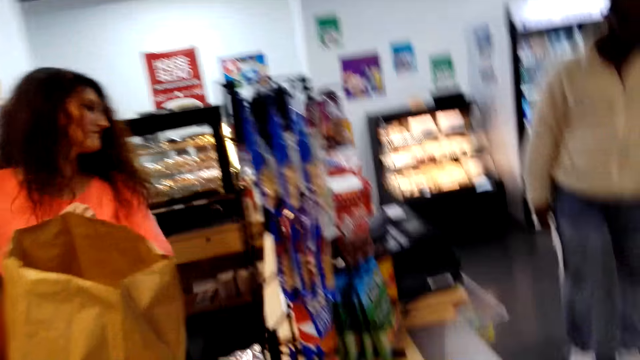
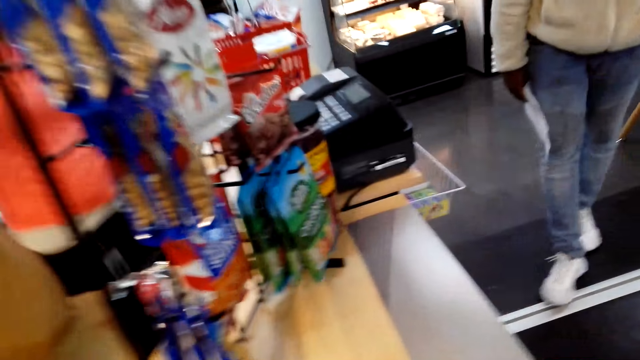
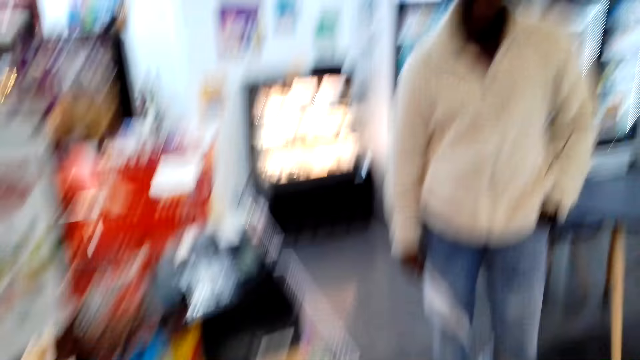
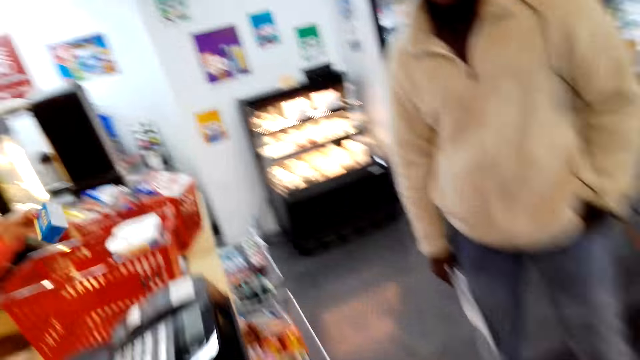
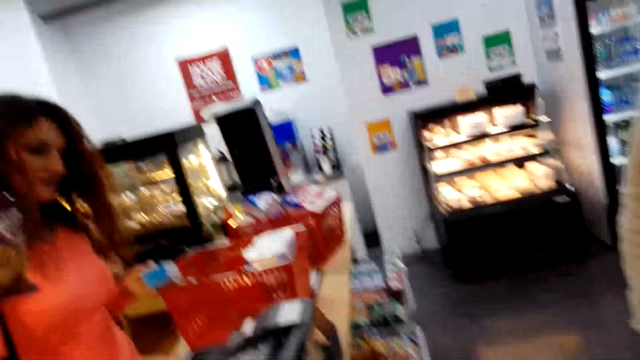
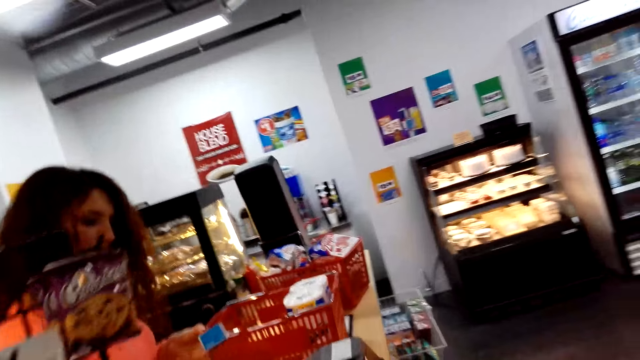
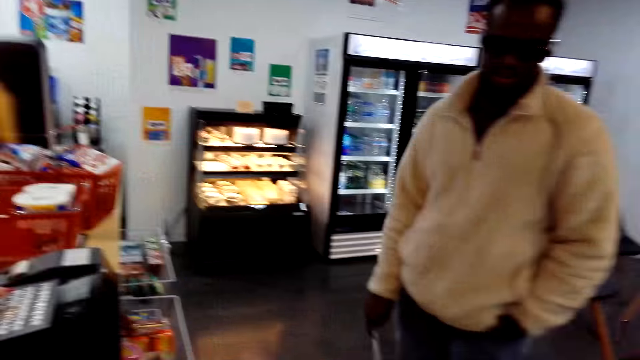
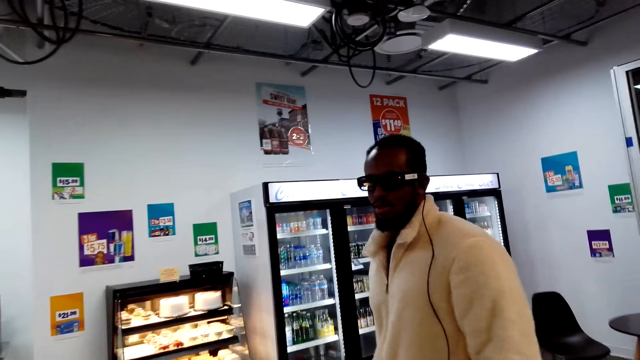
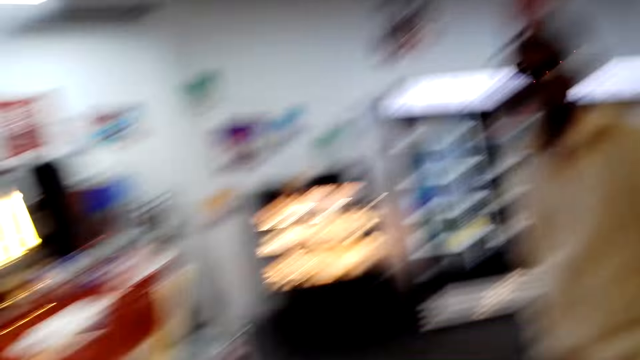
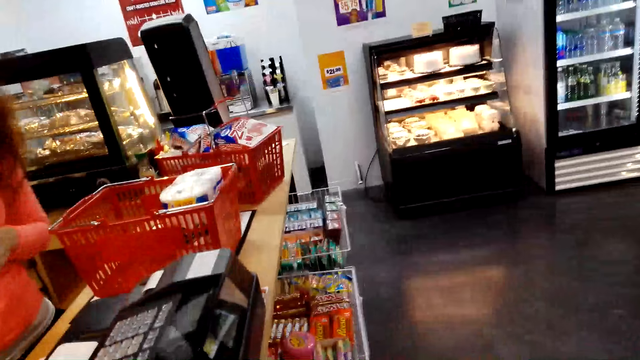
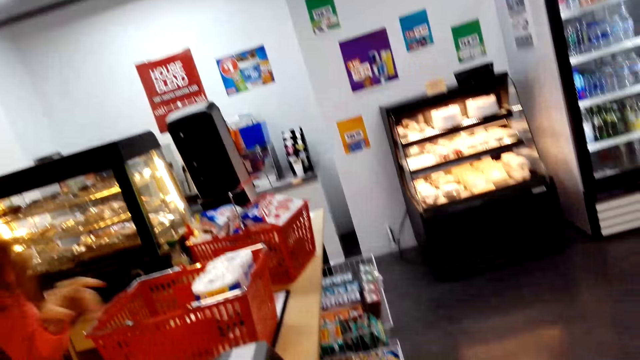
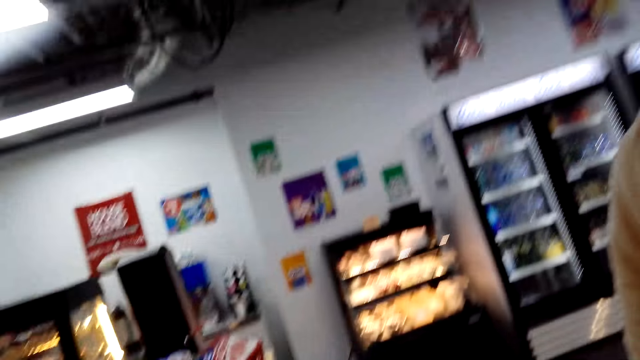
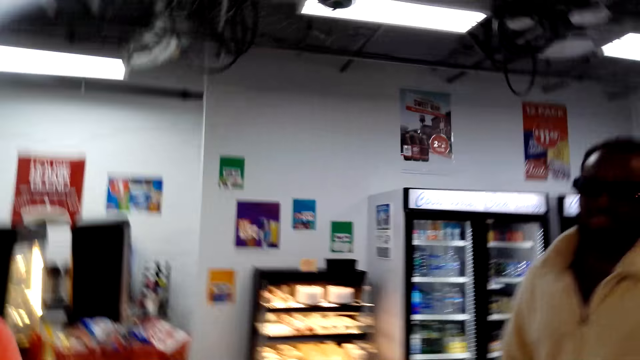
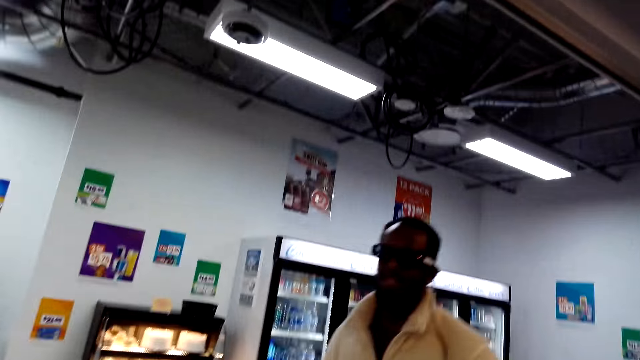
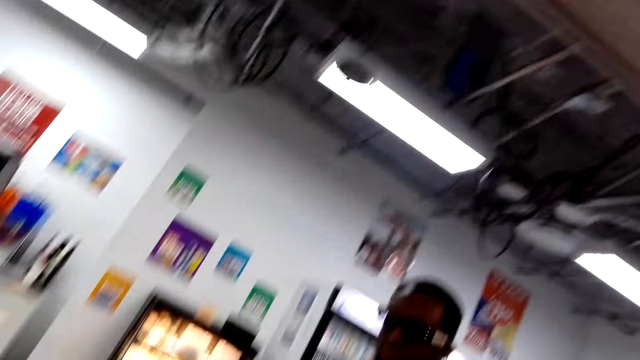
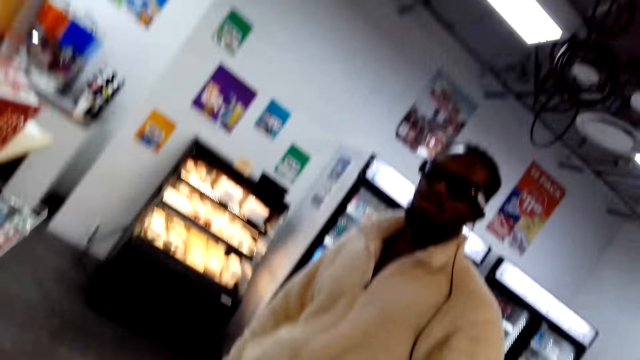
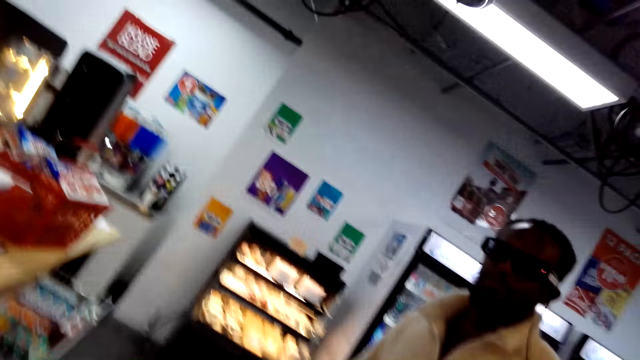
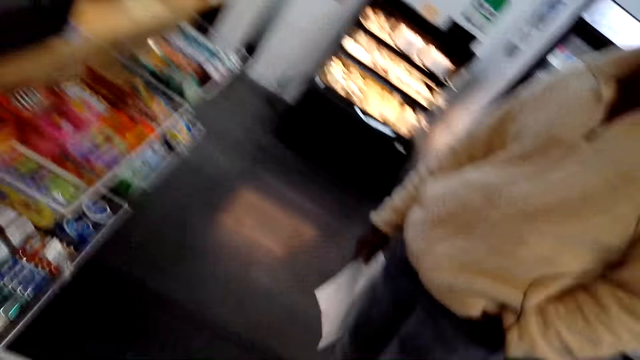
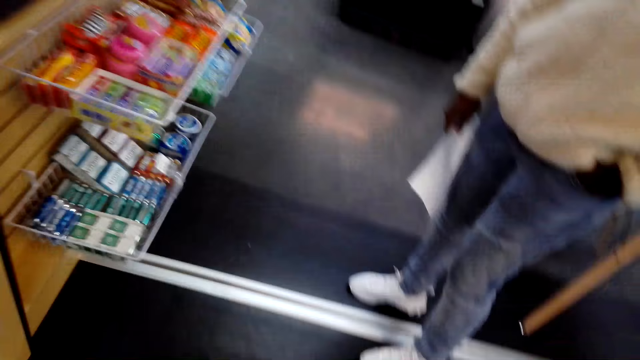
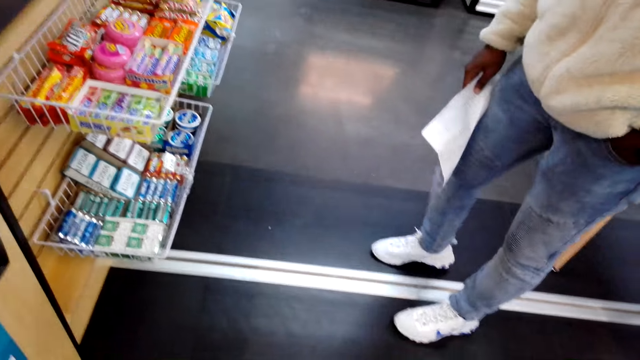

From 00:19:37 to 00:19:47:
A man converses with the camera wearer.

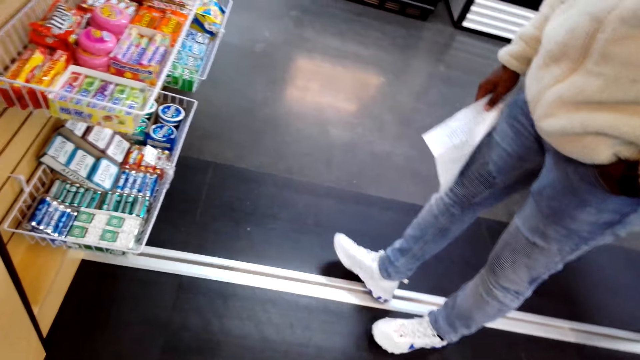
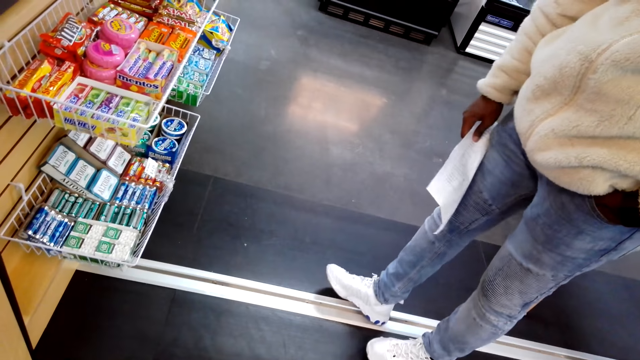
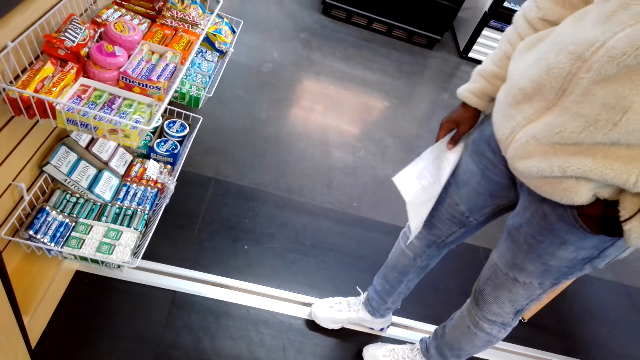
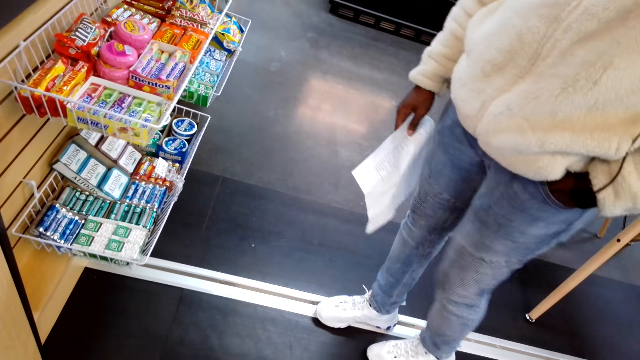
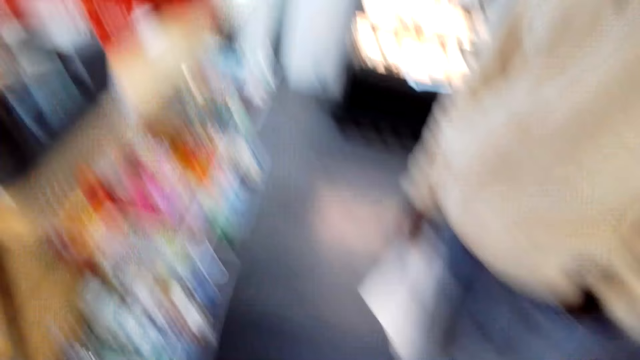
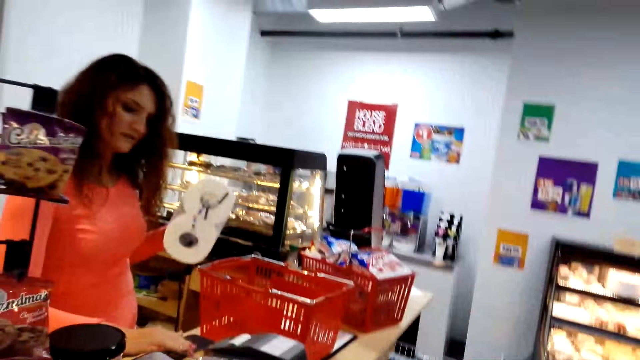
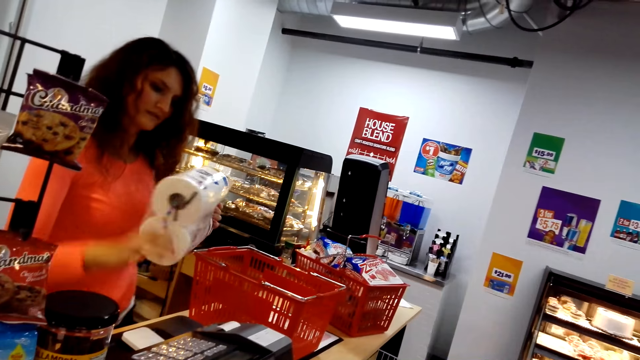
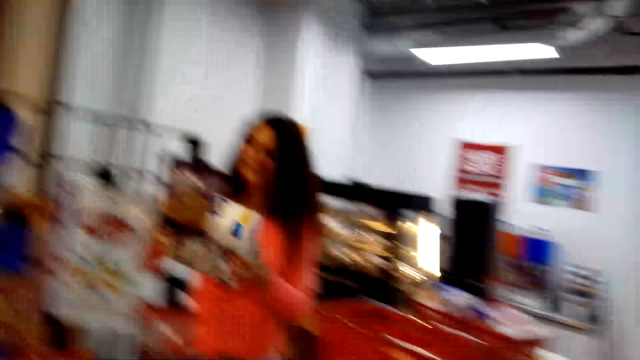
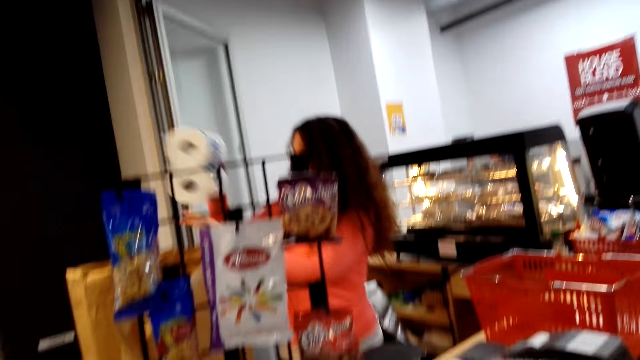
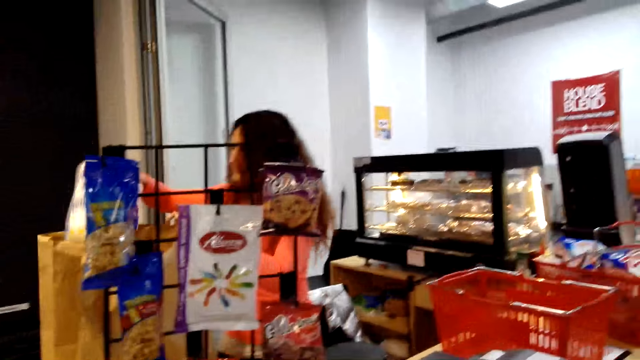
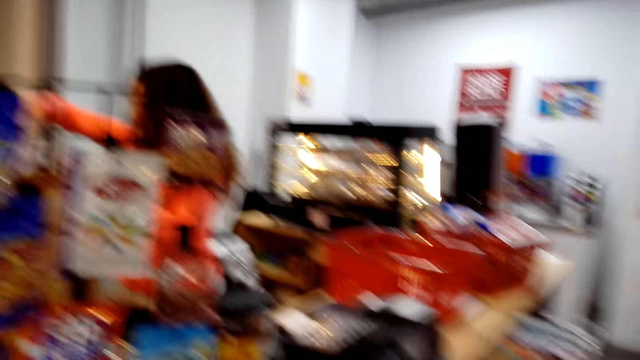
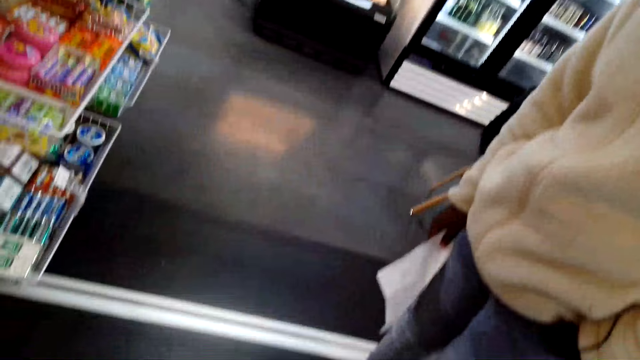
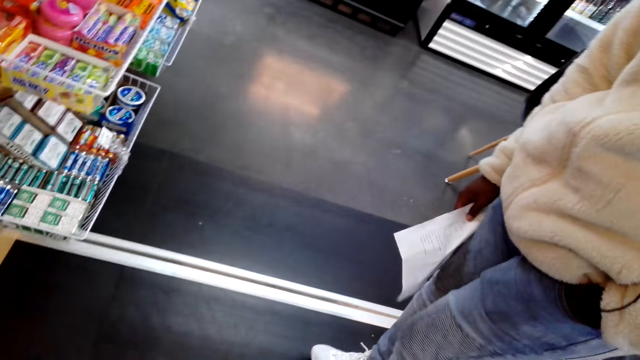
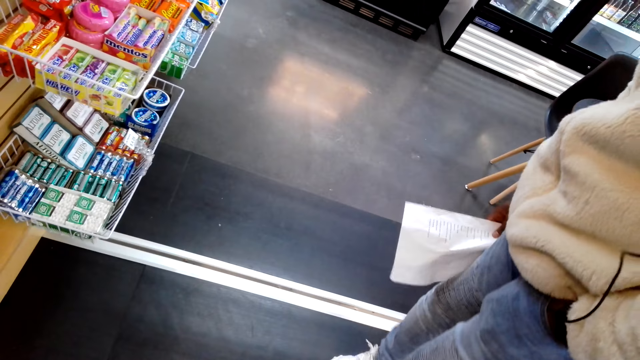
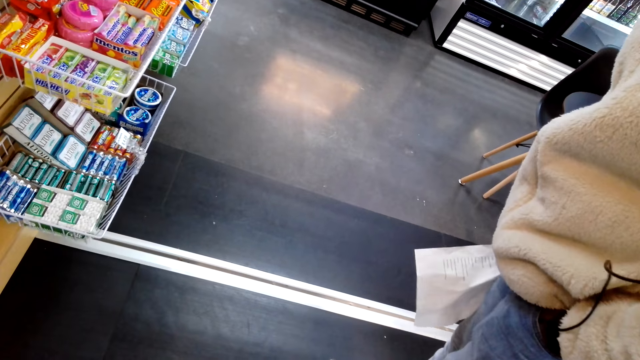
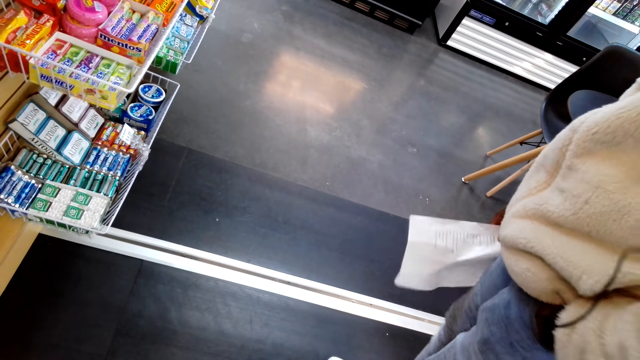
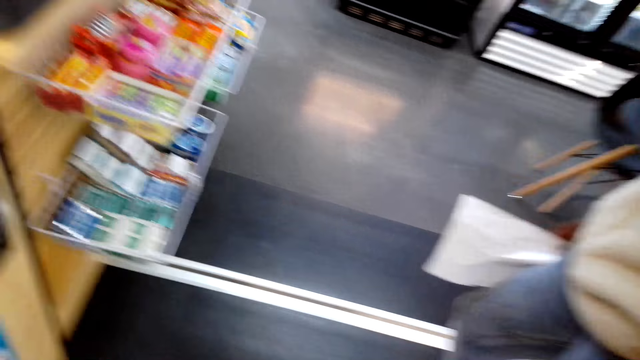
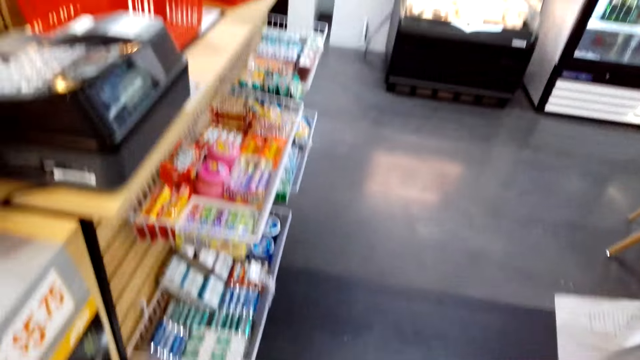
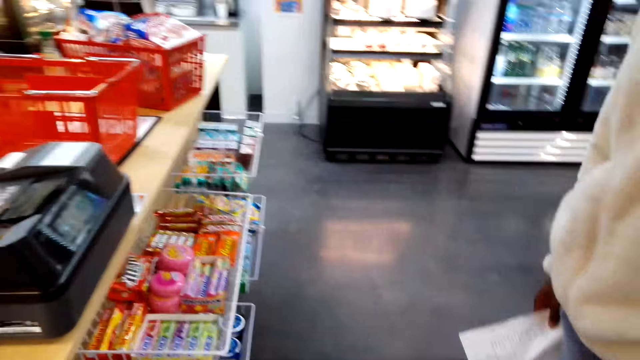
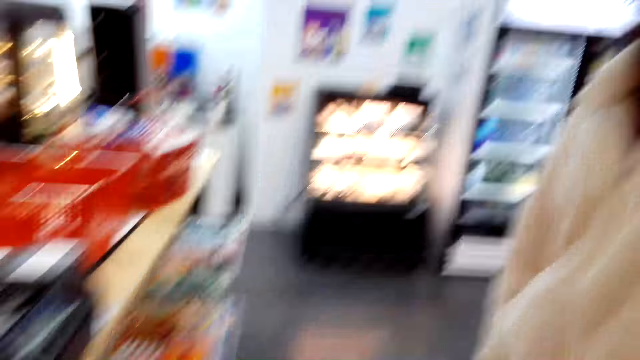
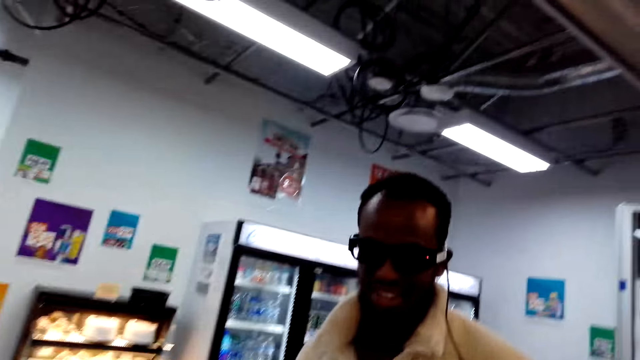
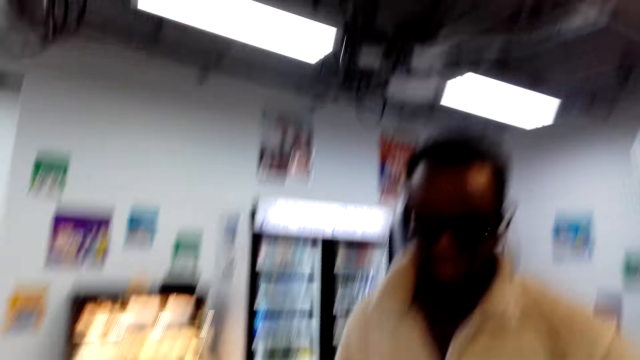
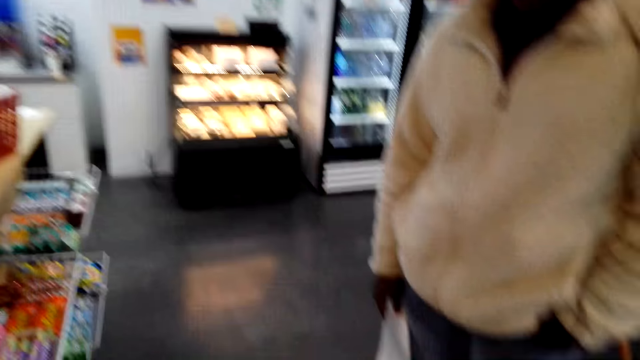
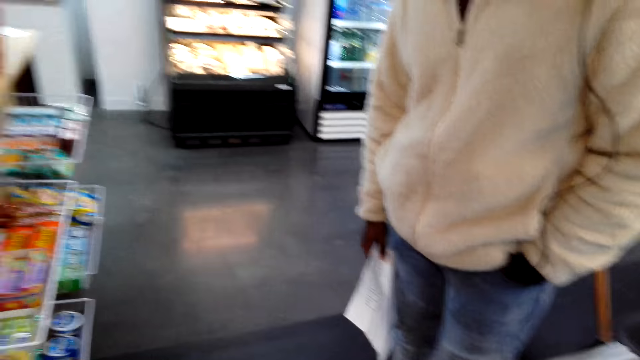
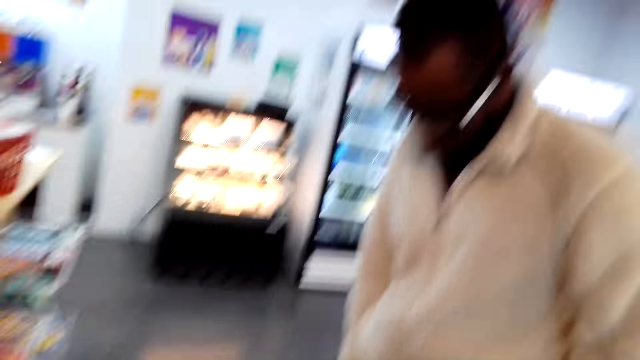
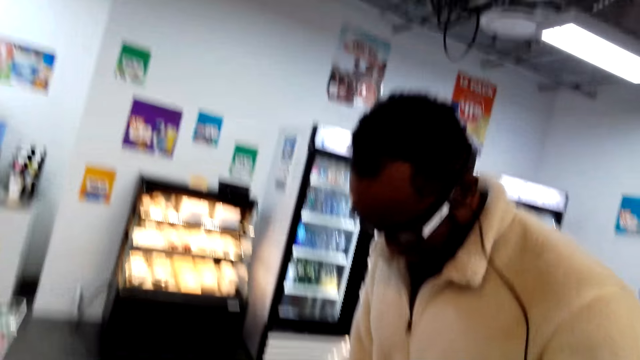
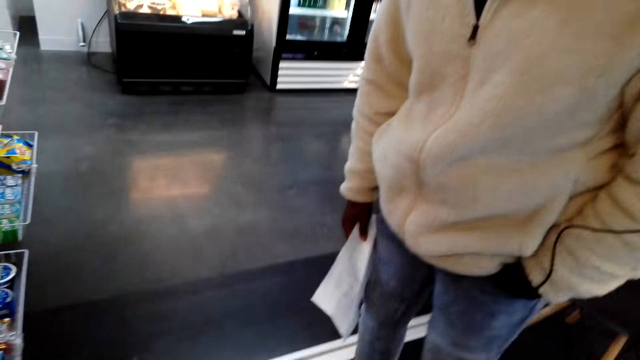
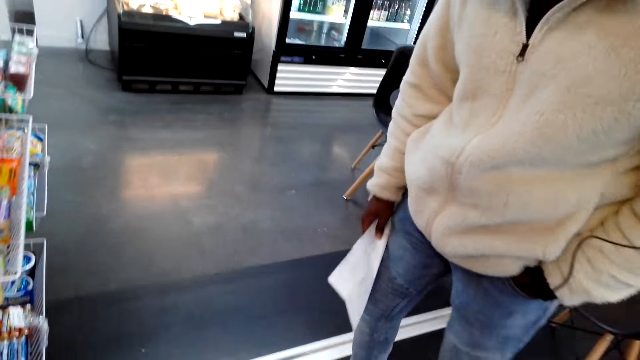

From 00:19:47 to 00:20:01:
The camera wearer looks around the floor. A woman totals items. The camera wearer looks around the floor. They look around the shop.
